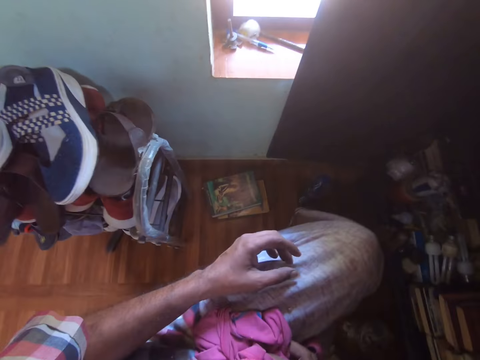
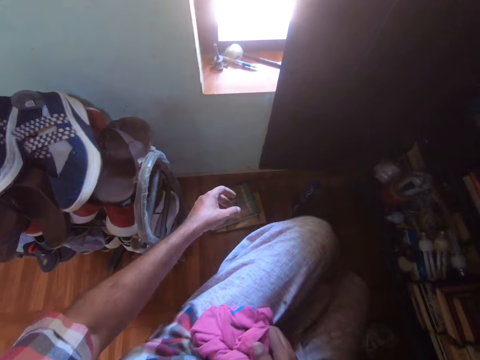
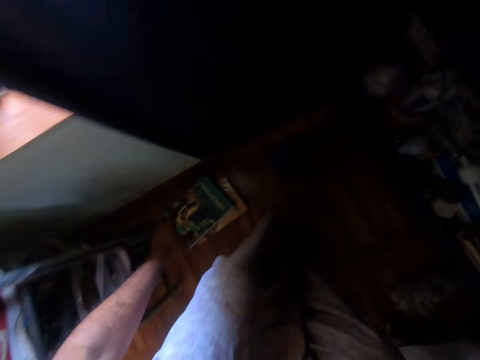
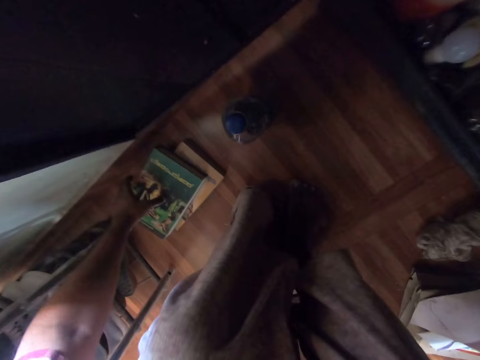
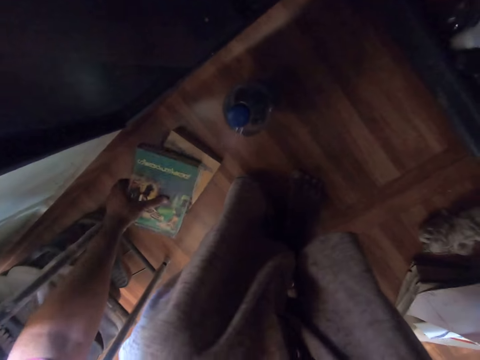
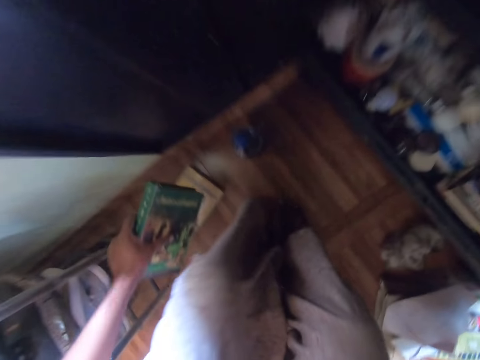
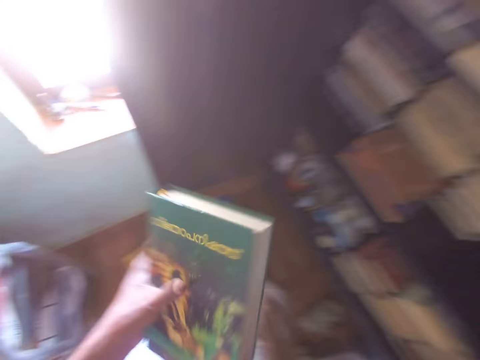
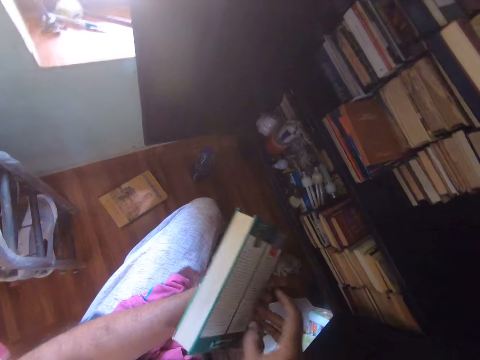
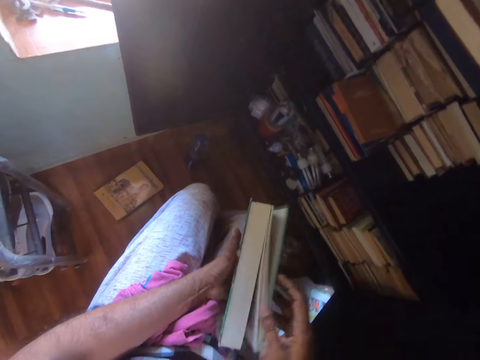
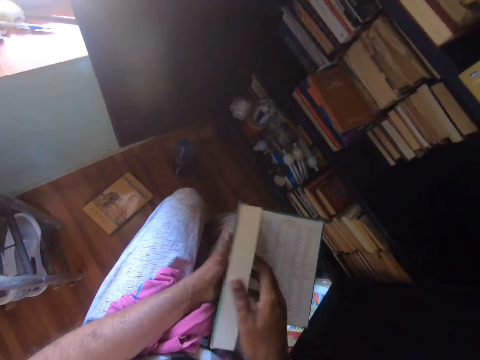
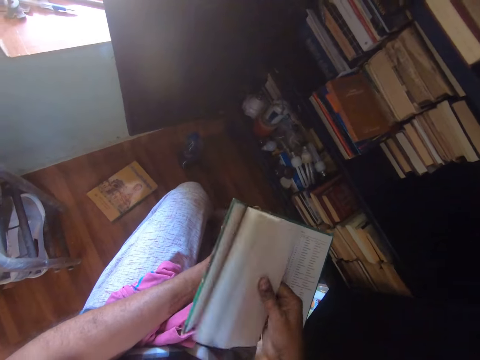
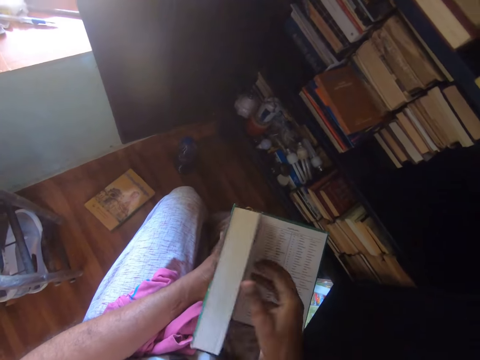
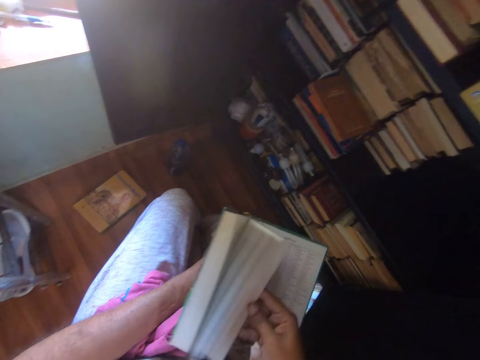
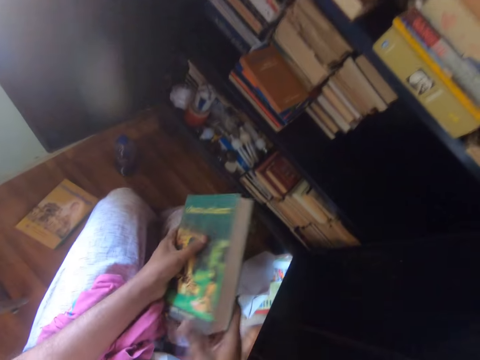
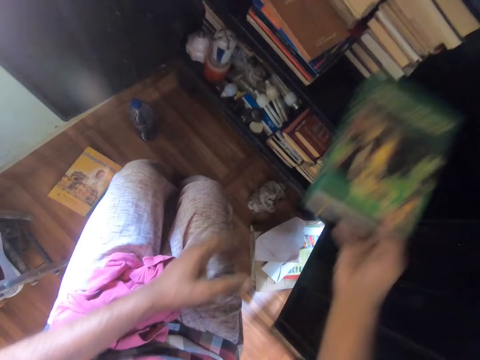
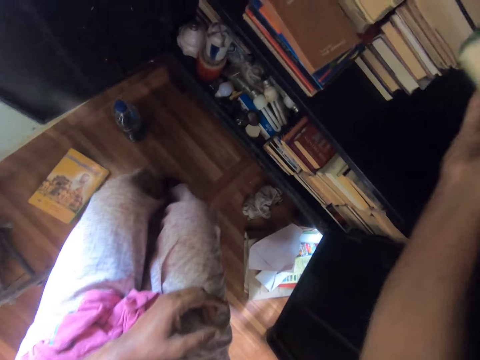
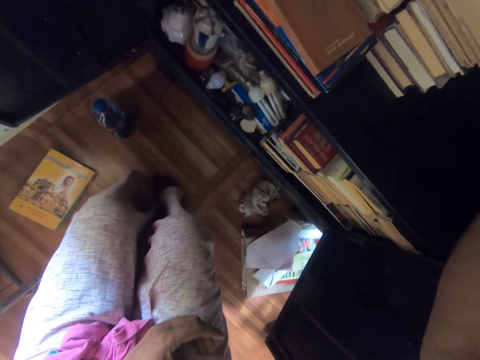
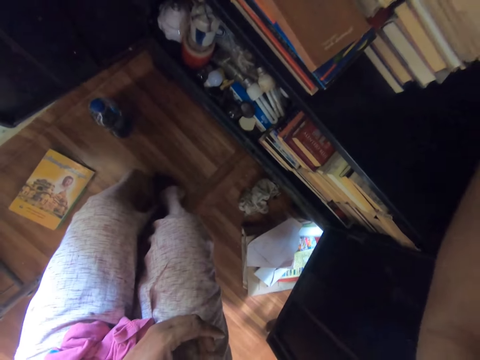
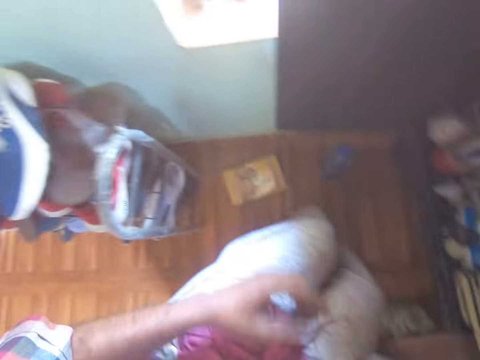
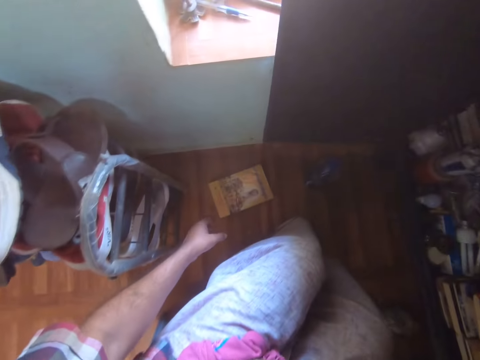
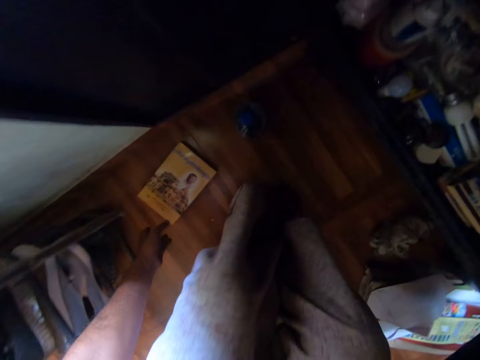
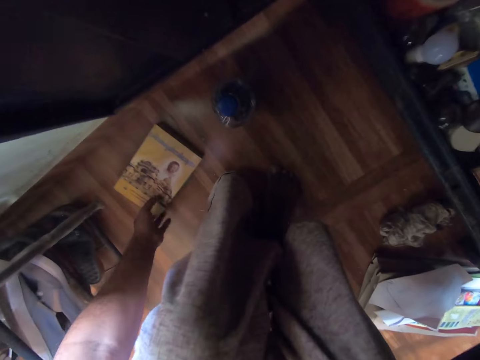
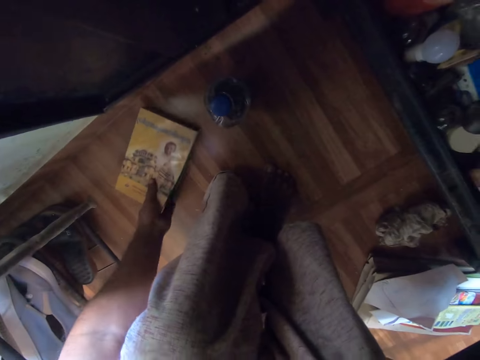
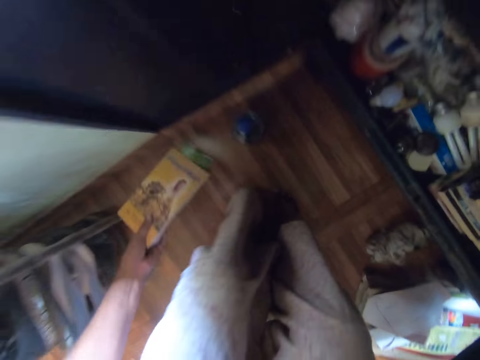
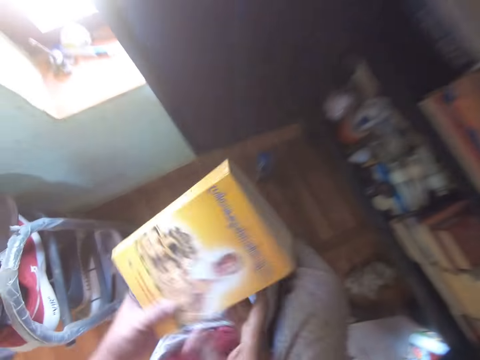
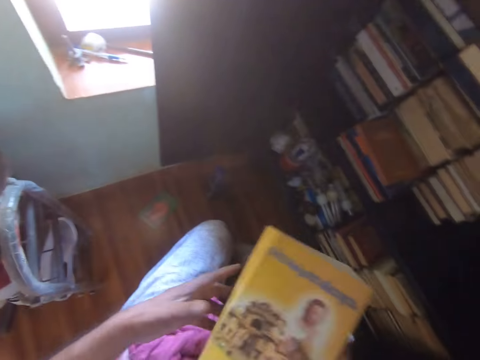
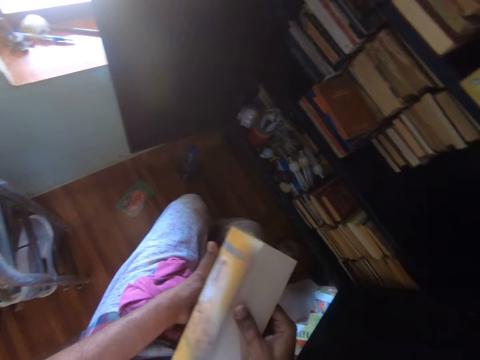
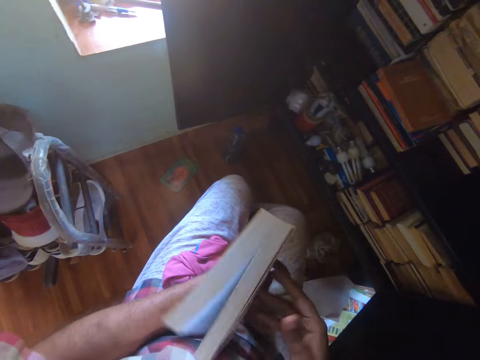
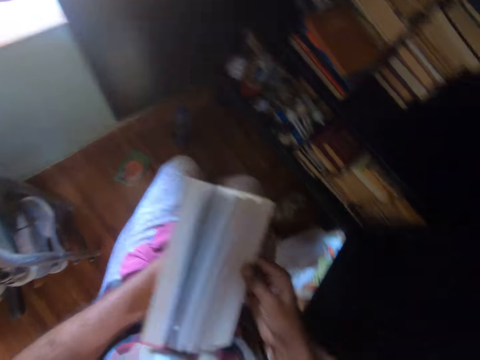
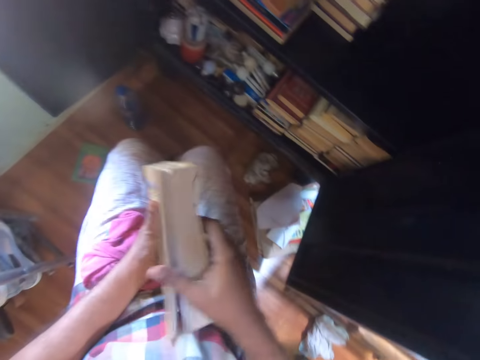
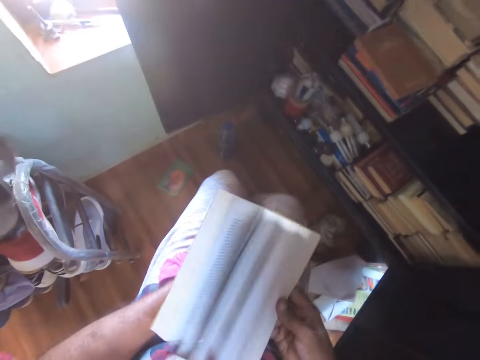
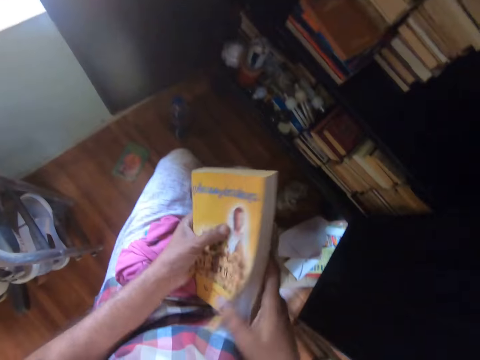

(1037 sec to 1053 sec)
The camera wearer looks around. They pick a book from down. They peruse the book. They open the book page. They put the book in the shelf. They look around. They pick the book from down. They peruse the book. They open the book page.

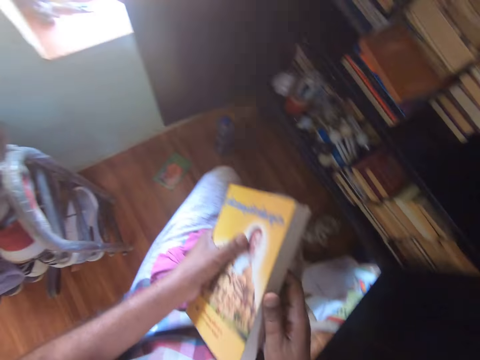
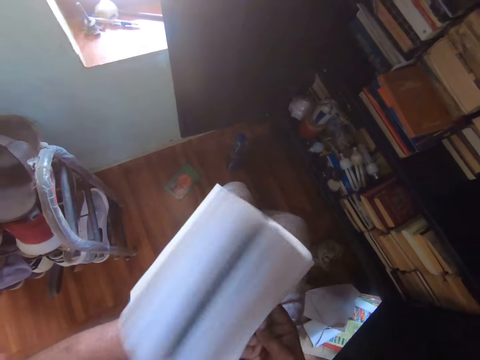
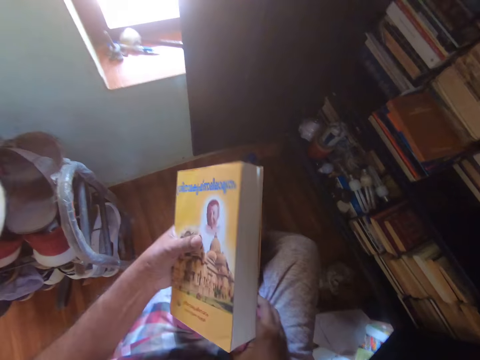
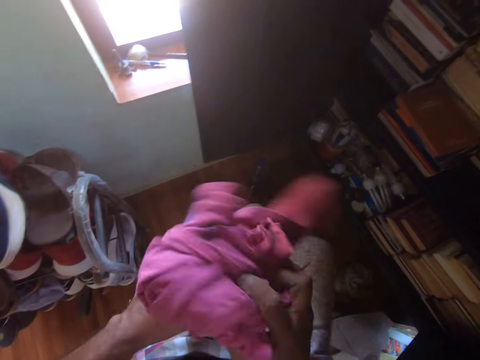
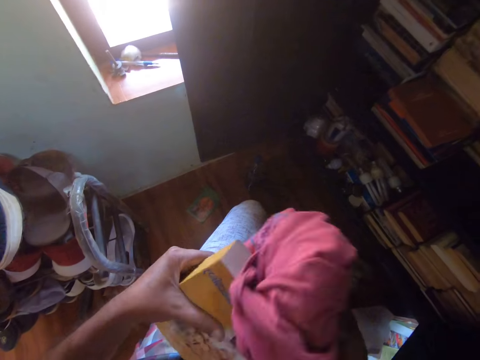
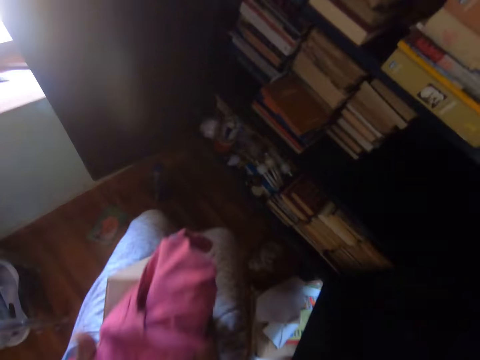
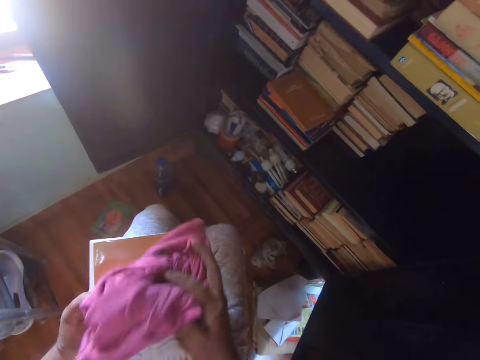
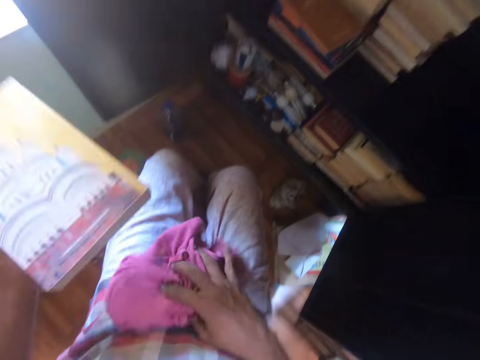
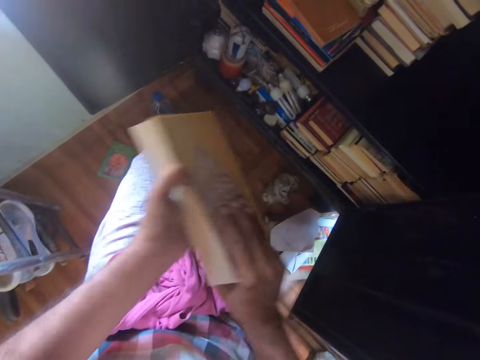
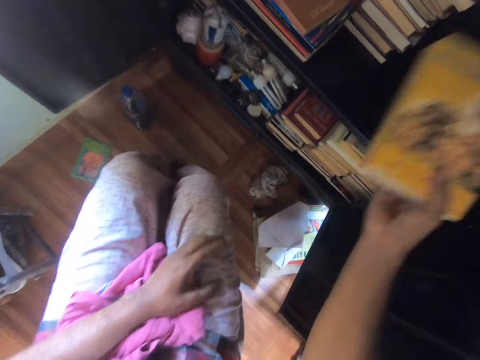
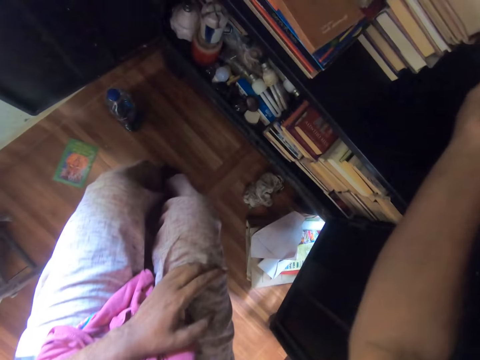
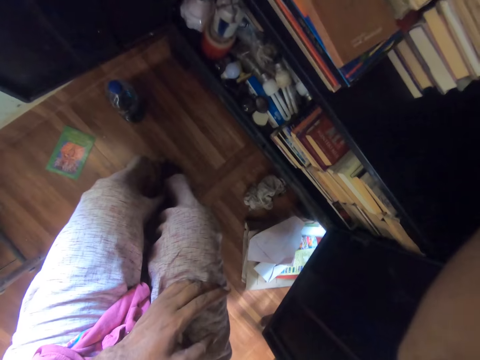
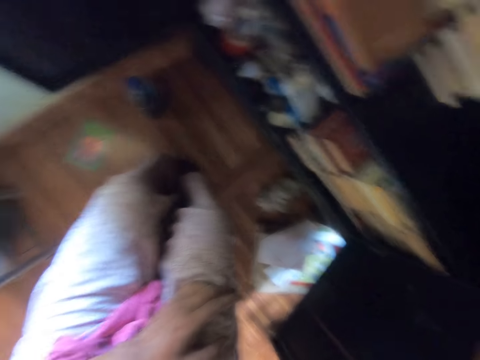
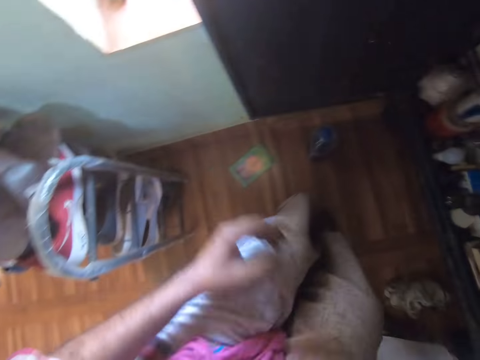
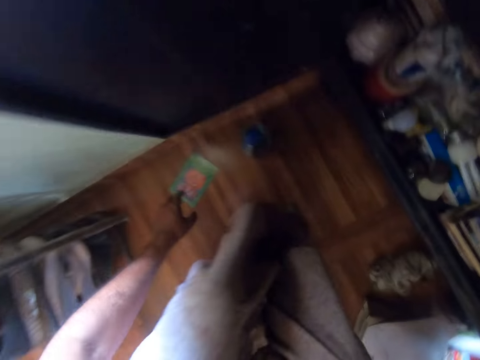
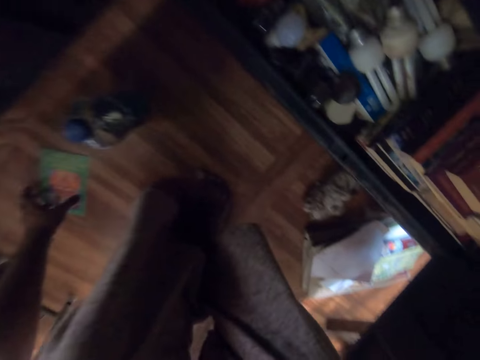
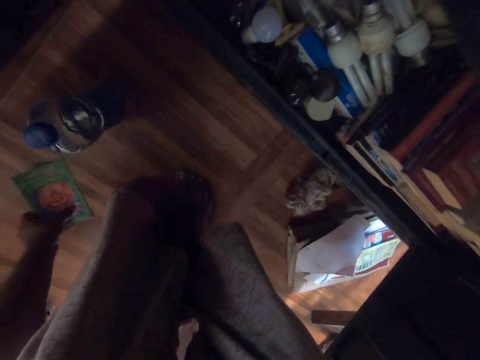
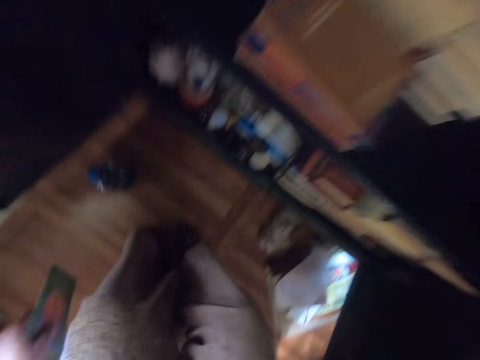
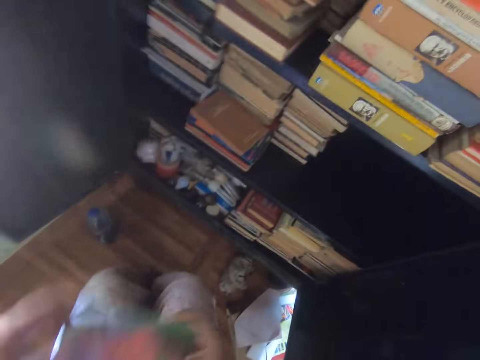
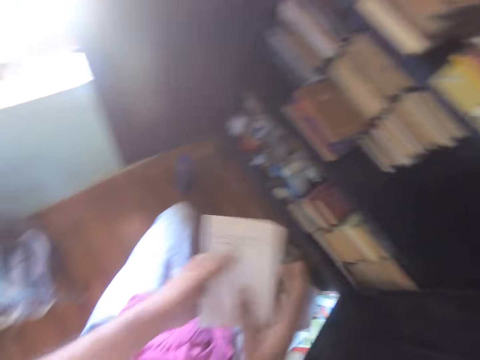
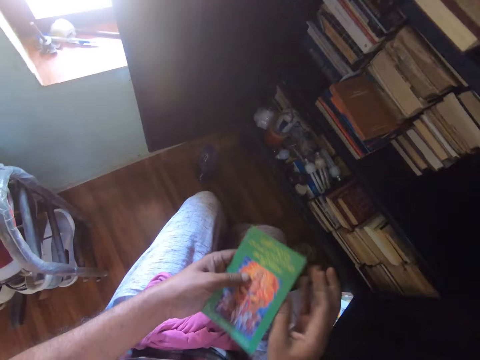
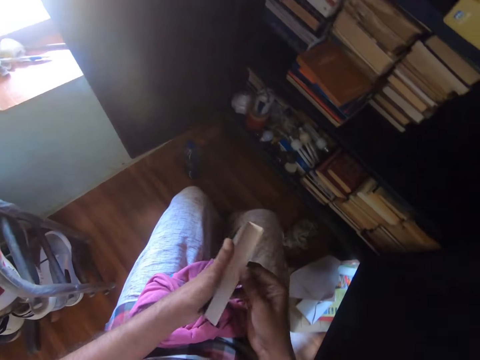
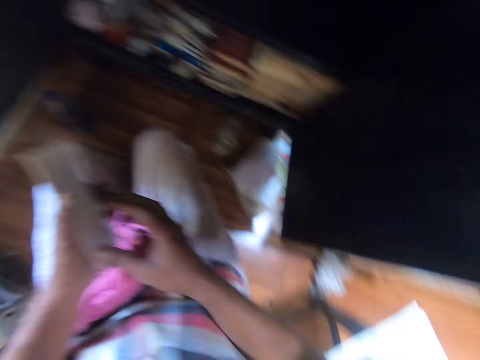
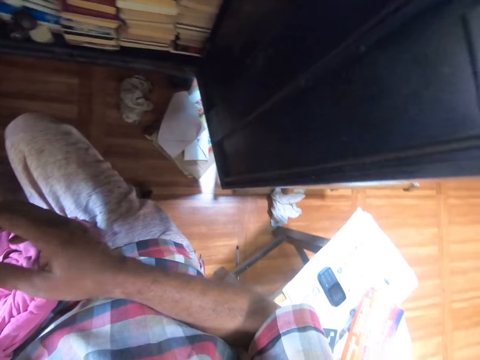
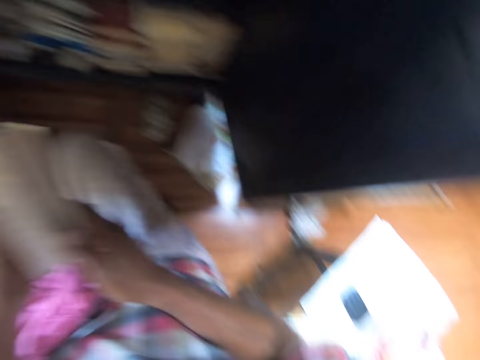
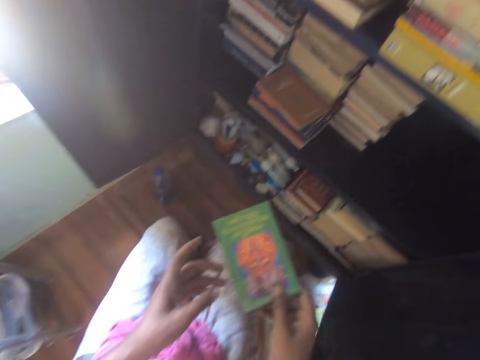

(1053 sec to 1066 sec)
The camera wearer wipes the book with a cloth. They put the cloth on the laps. They put the book in the shelf. They look around. They pick the book from down. They touch the book. They open the book page. They look around.
